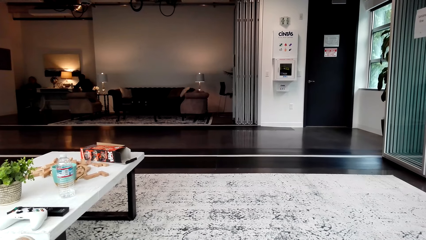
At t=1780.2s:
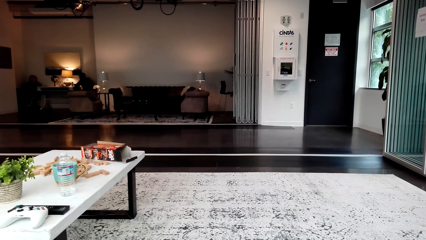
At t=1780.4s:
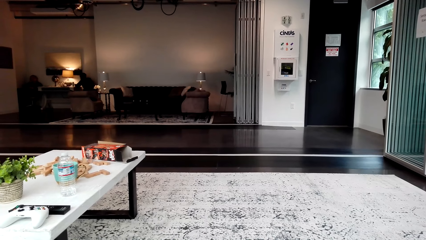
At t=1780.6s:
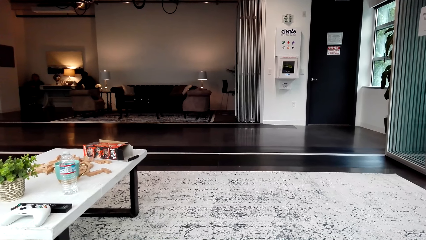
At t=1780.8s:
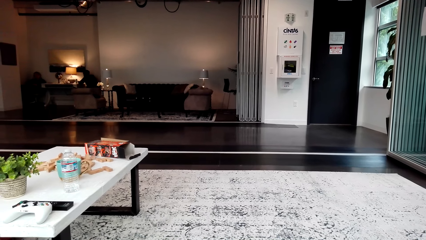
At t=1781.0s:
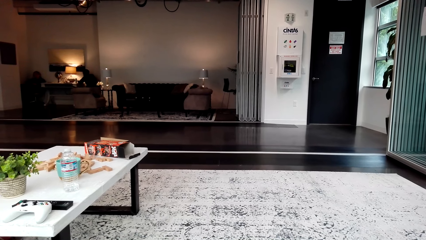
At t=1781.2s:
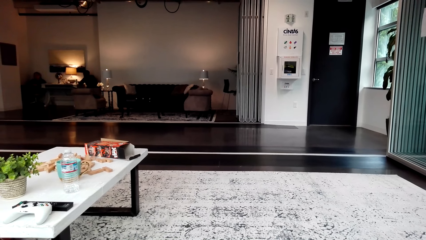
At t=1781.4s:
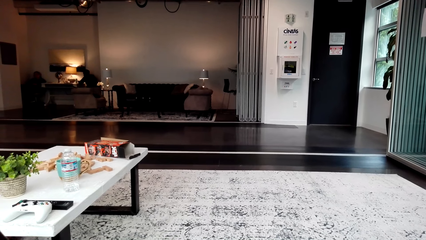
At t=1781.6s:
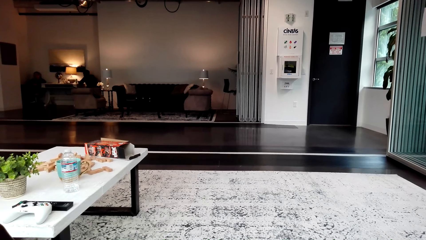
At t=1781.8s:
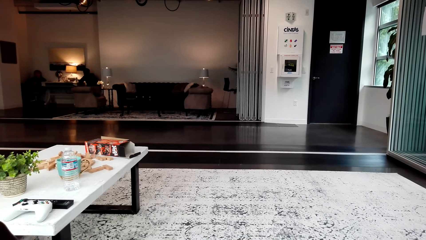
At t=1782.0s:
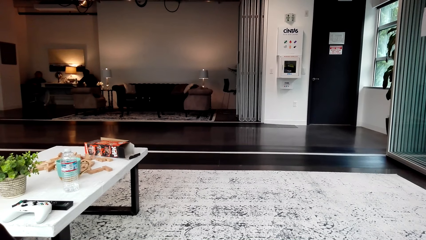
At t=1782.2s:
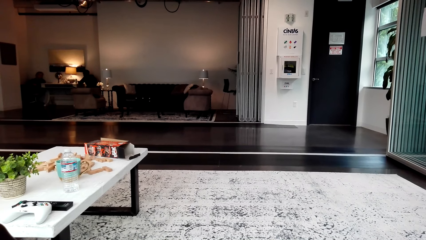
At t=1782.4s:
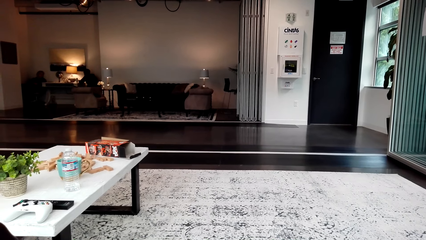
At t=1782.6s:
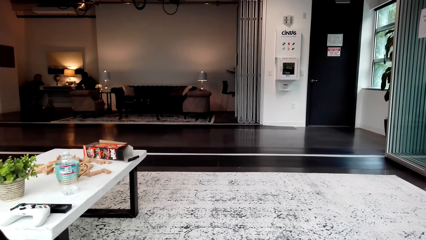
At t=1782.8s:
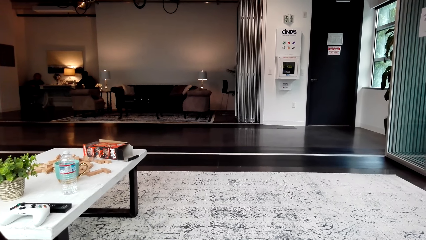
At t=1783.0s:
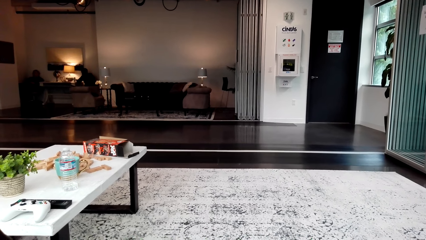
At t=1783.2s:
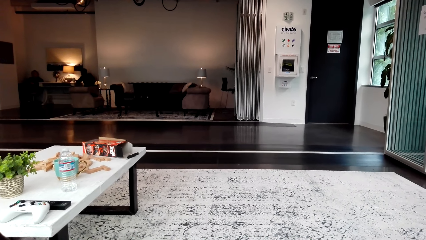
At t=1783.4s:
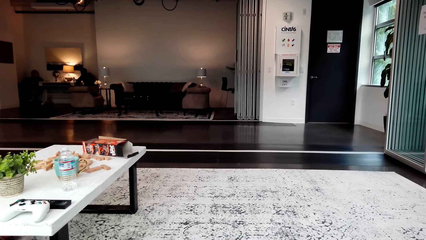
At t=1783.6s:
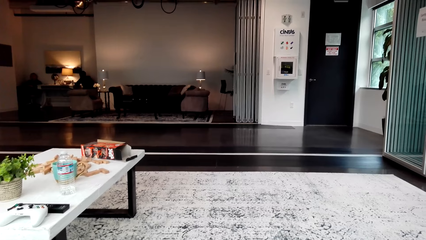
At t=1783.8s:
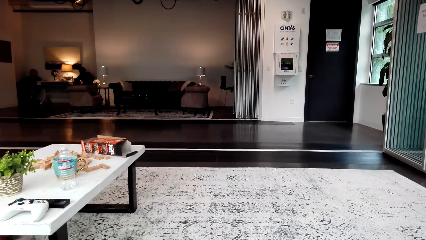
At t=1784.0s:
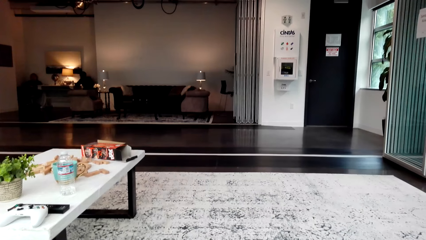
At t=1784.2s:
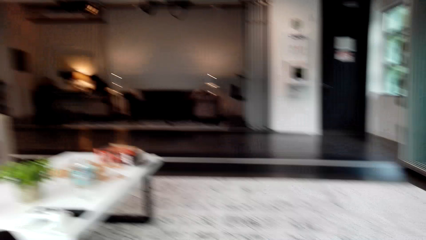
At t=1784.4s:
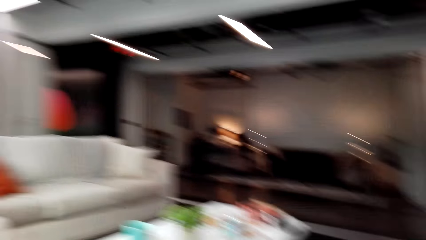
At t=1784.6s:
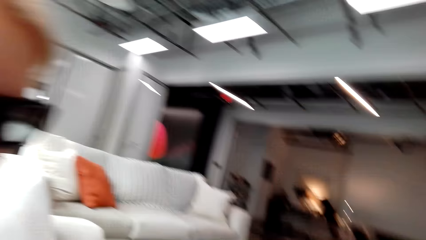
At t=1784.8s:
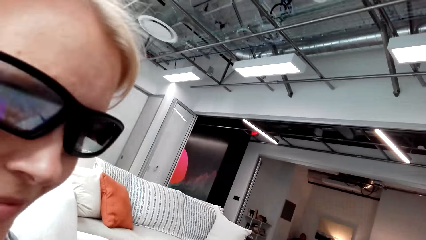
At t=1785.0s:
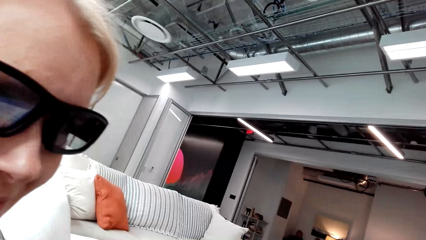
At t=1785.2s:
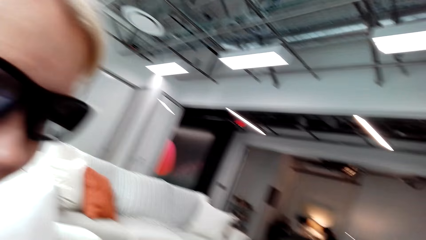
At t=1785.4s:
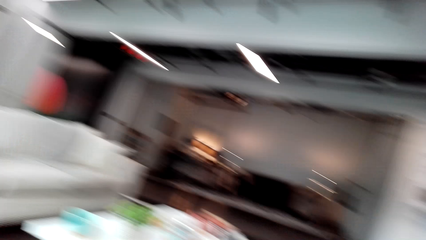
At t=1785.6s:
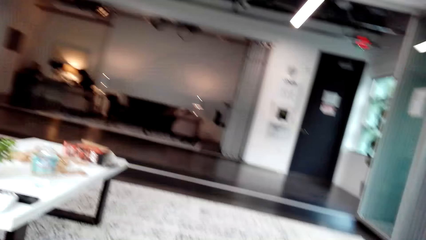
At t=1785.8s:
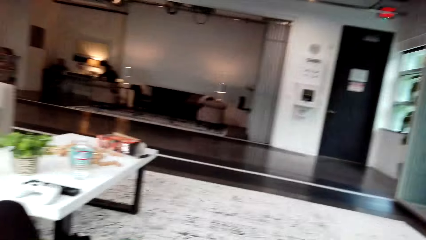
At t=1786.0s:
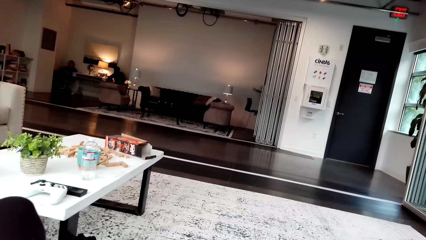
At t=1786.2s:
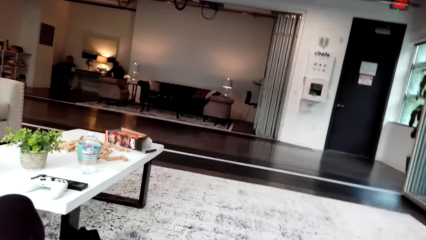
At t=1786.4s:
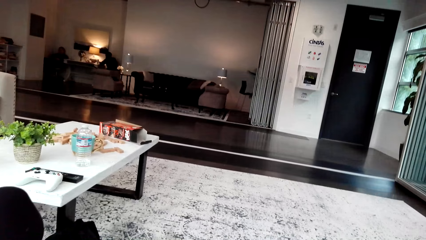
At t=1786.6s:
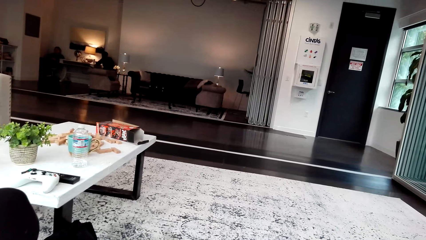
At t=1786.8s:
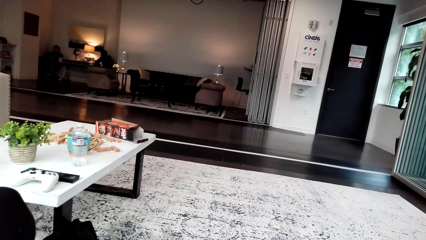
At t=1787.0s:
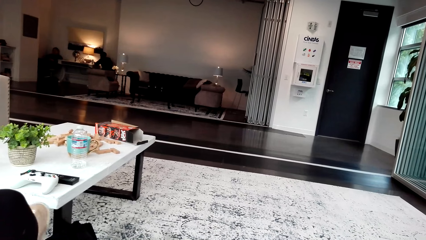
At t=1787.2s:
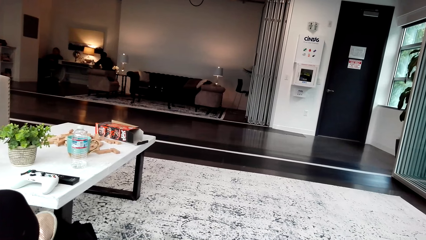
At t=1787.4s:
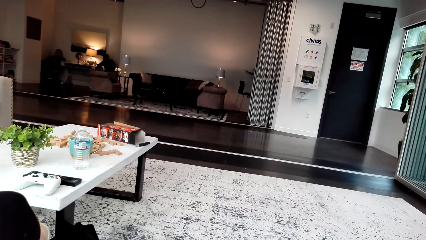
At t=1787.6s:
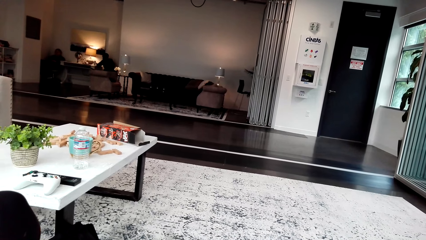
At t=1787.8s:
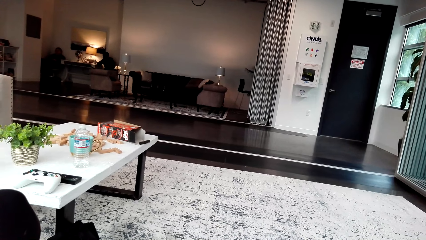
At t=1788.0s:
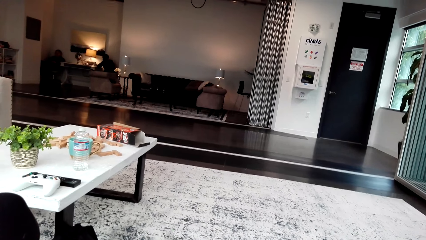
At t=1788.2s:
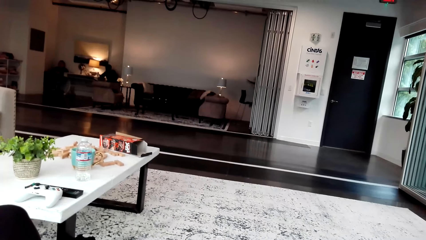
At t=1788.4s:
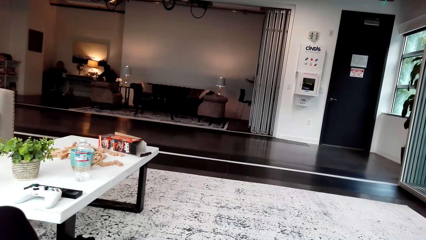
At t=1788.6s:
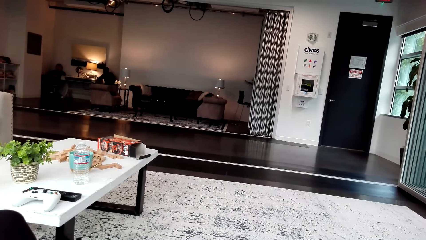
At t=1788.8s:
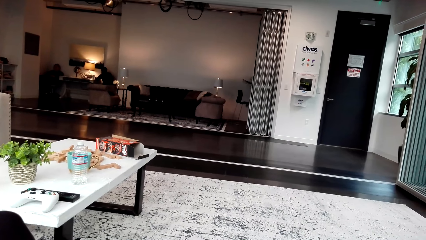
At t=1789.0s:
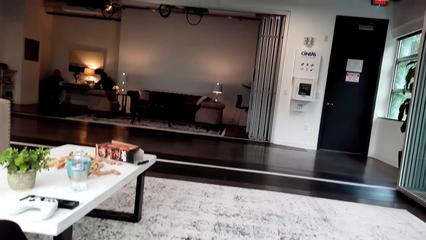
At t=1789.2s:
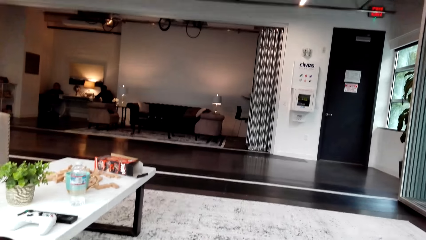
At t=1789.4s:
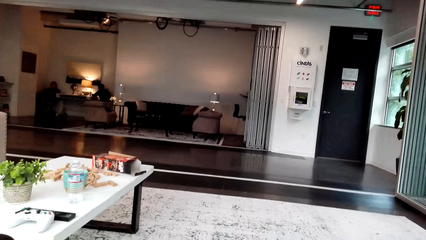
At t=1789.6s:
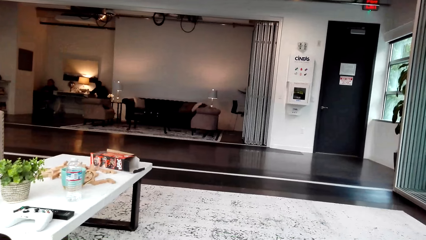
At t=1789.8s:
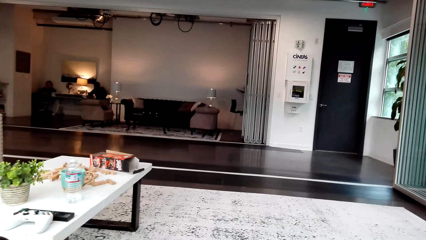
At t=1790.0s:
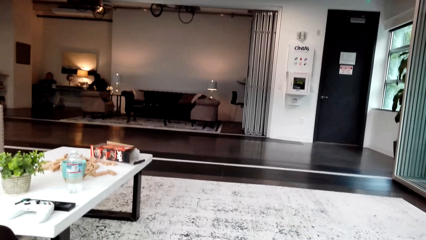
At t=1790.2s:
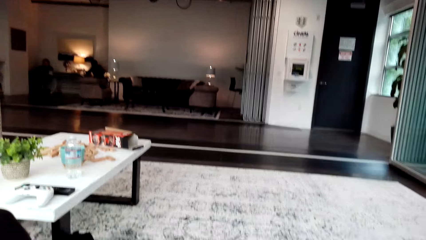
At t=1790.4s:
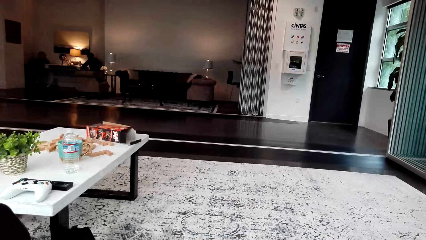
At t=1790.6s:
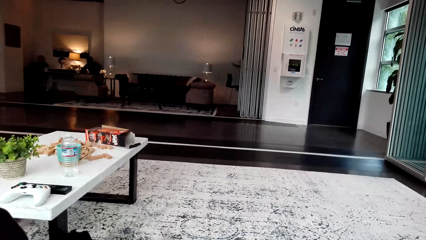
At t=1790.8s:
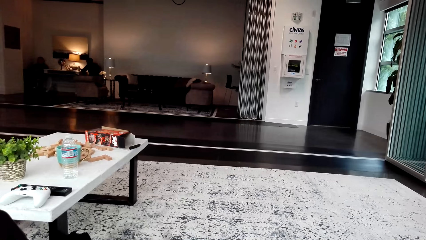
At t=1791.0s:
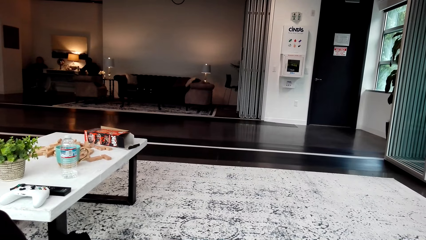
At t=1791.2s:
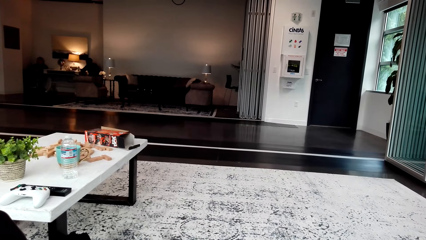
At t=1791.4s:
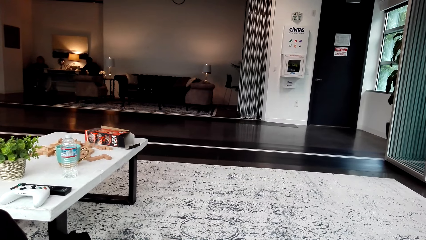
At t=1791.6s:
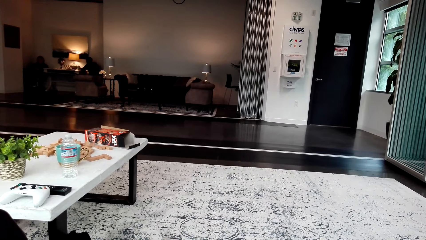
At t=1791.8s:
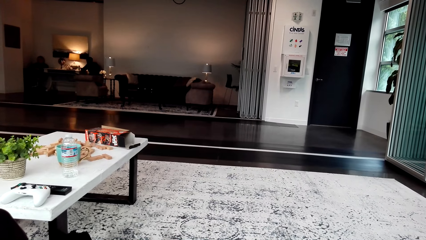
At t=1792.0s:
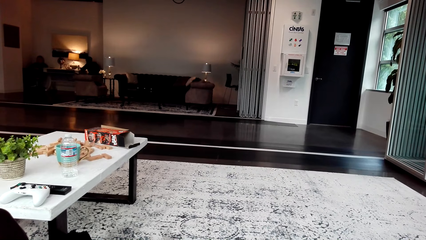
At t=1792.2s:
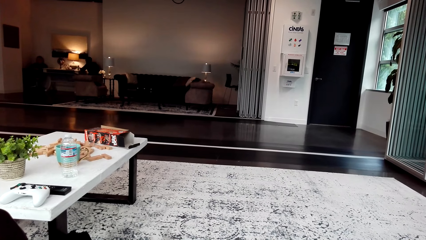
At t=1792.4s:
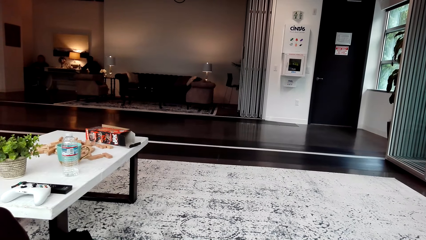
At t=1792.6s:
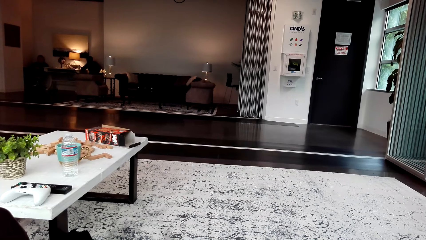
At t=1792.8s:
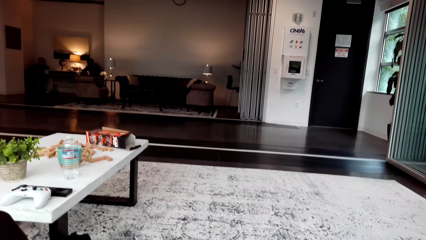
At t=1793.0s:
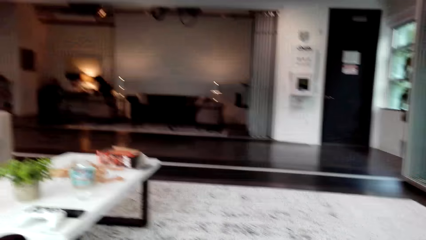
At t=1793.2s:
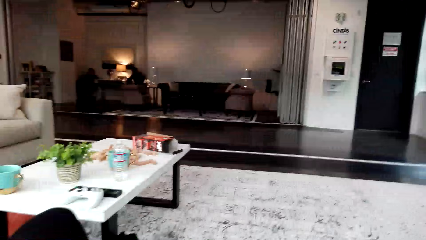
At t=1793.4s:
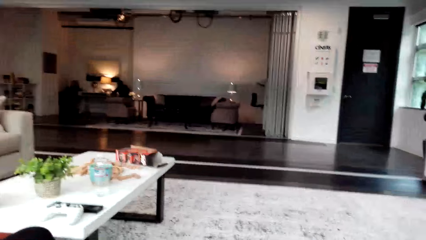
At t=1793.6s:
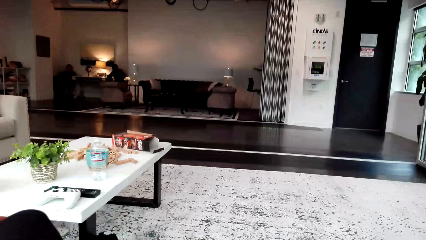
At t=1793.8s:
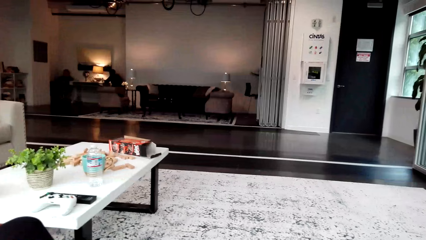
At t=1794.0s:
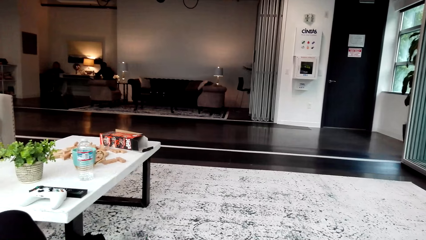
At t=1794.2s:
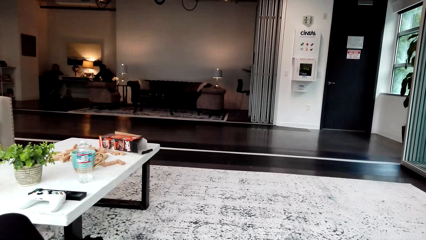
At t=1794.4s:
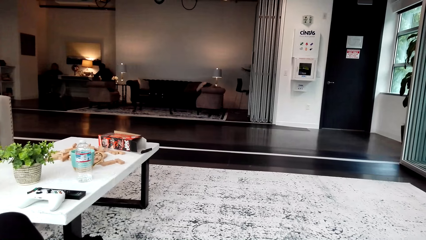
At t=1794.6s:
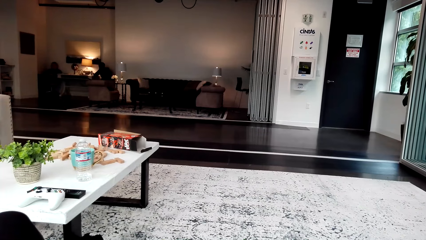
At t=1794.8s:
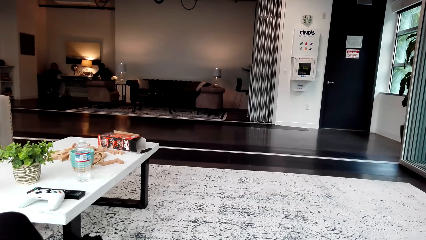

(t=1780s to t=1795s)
A woman watches the video. The woman moves the legs. The woman watches the video. The woman interacts with the camera wearer.
